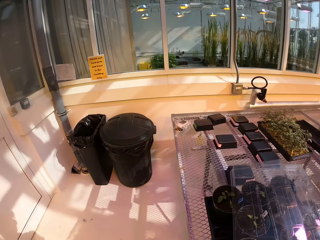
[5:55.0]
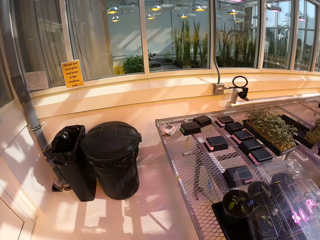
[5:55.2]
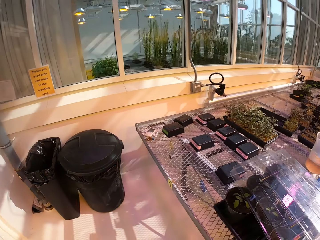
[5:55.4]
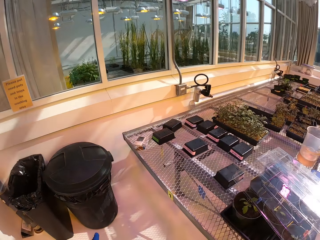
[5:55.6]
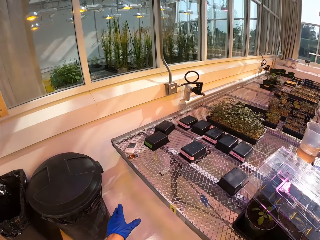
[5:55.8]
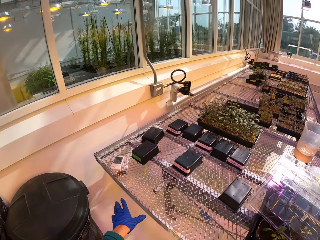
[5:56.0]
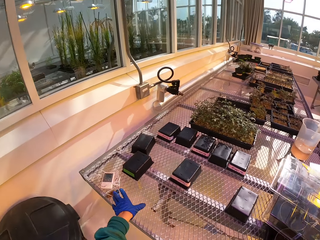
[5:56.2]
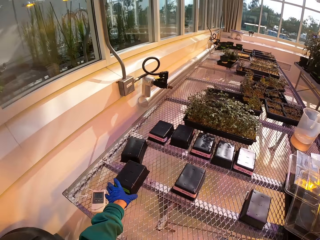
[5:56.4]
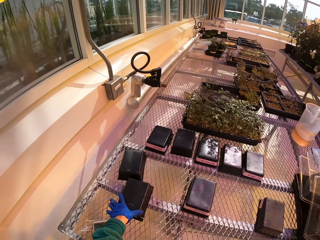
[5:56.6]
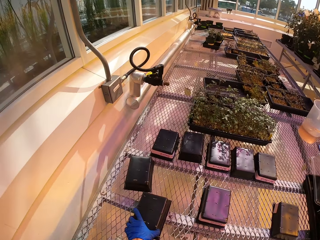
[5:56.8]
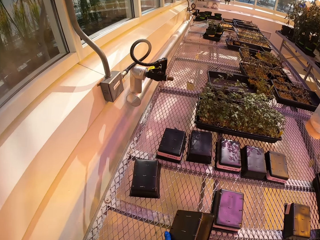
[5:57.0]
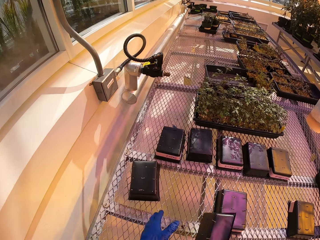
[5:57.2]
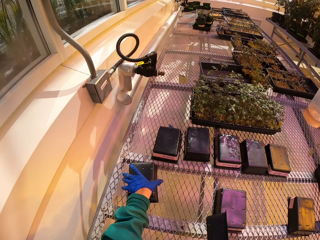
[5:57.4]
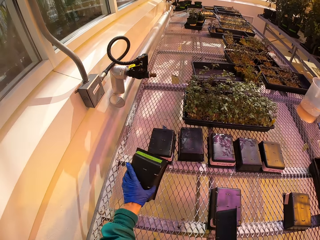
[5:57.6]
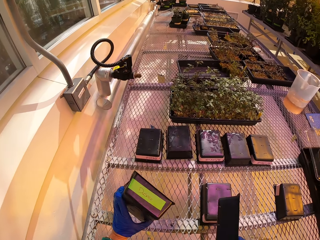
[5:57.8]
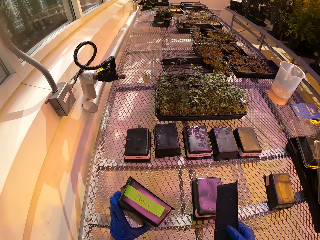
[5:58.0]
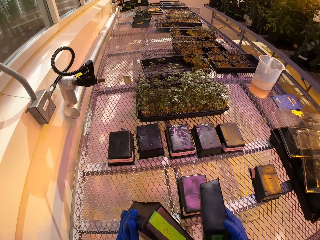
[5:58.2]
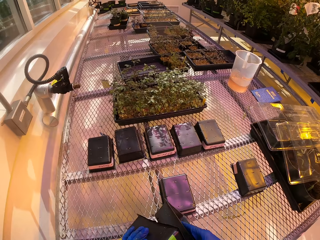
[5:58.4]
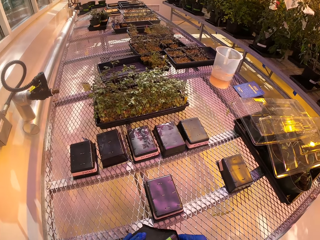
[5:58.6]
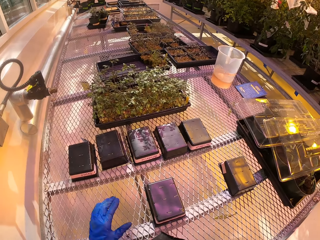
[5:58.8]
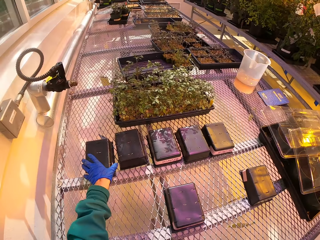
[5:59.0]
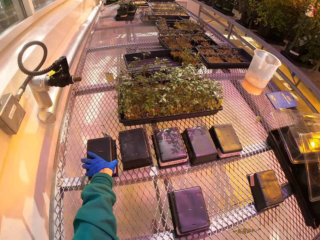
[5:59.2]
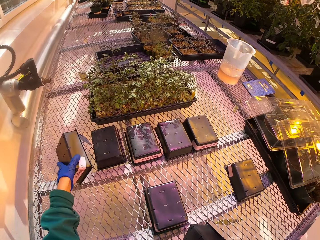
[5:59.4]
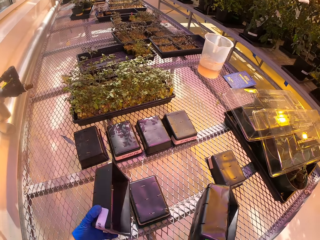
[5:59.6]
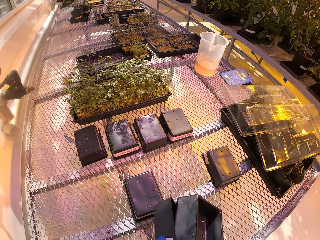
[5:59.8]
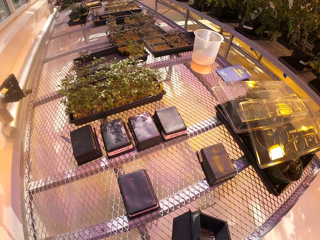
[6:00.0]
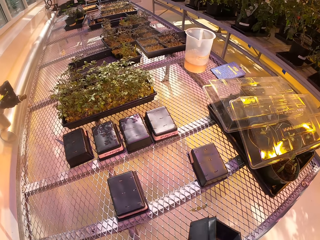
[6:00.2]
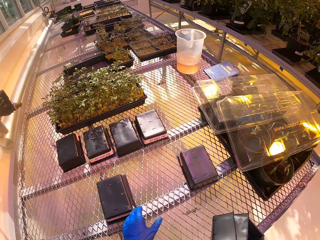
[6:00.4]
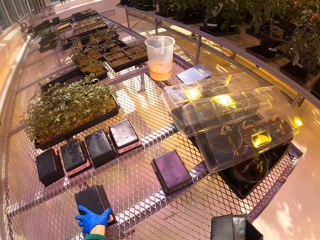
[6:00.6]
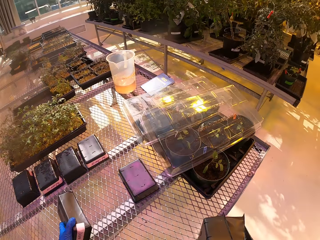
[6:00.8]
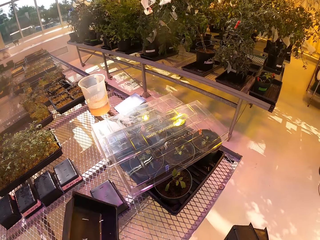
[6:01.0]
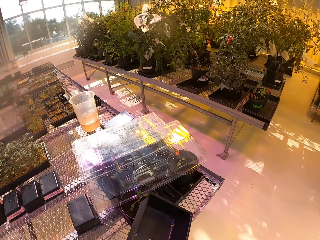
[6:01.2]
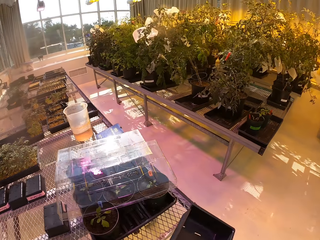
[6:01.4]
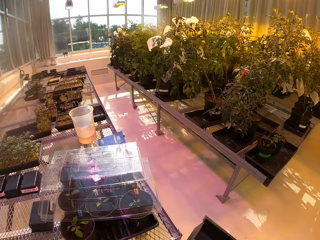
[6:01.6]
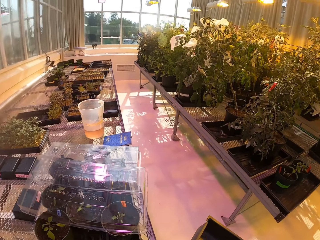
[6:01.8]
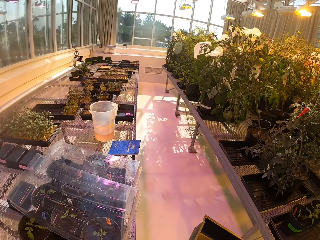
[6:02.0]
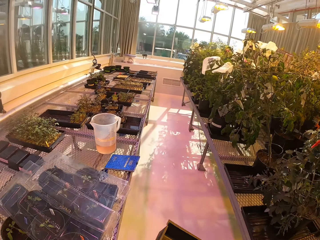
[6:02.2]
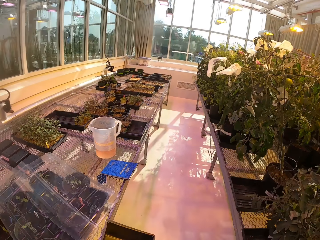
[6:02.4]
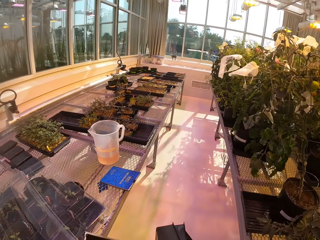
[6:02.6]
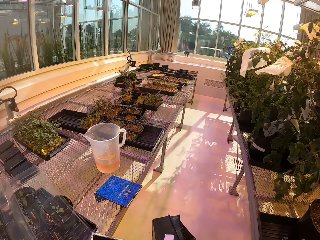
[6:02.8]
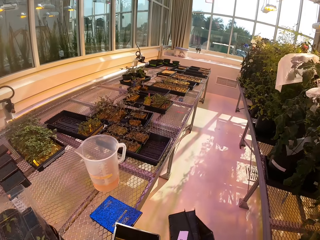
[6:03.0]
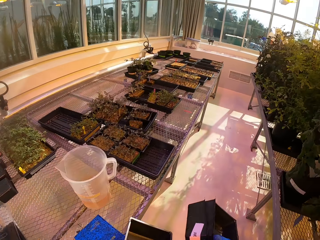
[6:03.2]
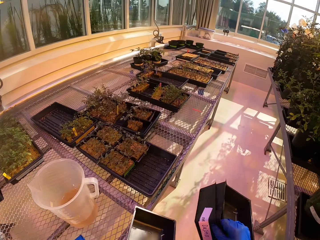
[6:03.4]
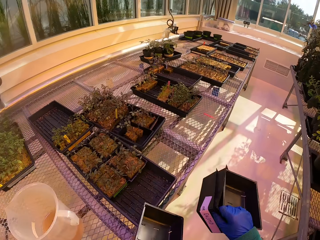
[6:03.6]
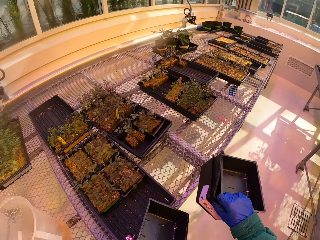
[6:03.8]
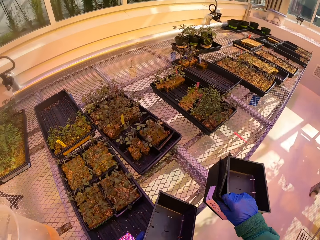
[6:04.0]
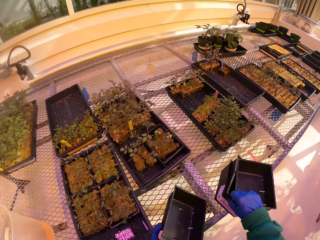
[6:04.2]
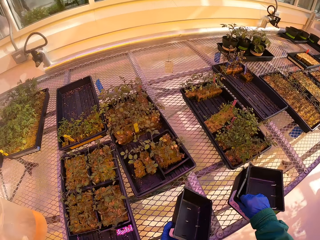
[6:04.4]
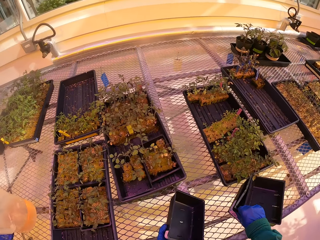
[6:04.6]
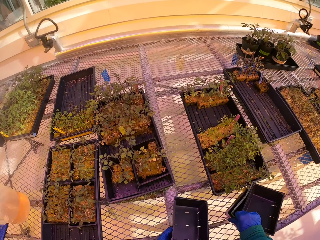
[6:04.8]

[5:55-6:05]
The camera wearer picks up the bowls or half trays on the table. They pick up a half tray again. They pile the half trays, pick up a half tray, pile the half tray, pick up a half tray, and walk around.

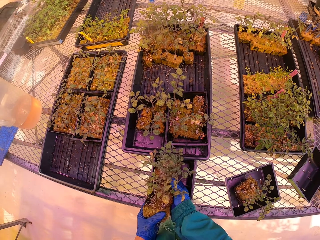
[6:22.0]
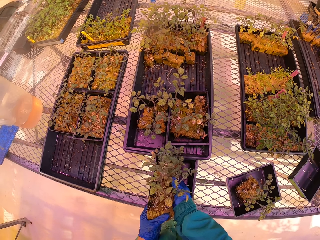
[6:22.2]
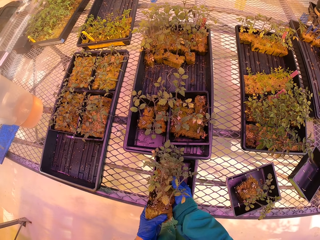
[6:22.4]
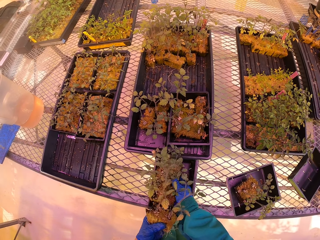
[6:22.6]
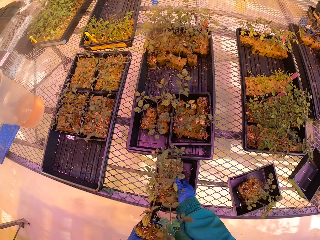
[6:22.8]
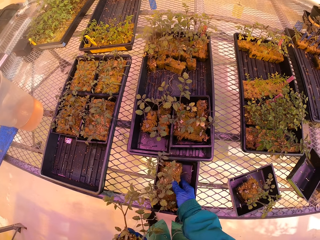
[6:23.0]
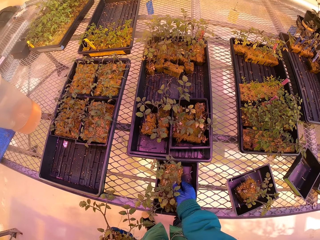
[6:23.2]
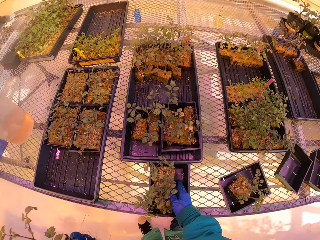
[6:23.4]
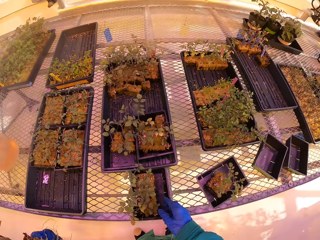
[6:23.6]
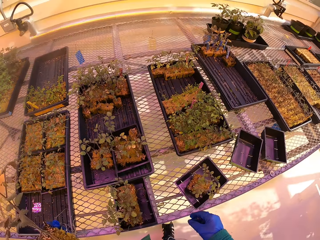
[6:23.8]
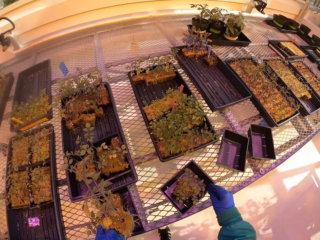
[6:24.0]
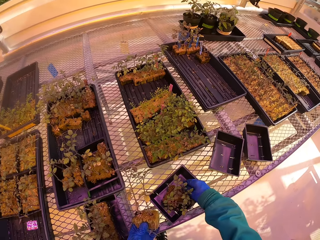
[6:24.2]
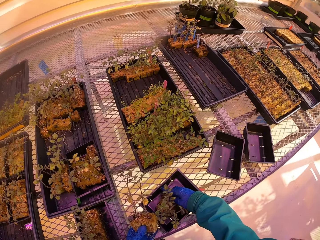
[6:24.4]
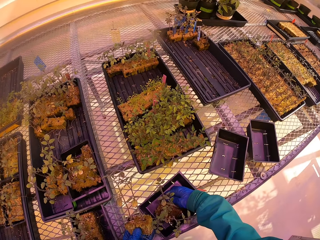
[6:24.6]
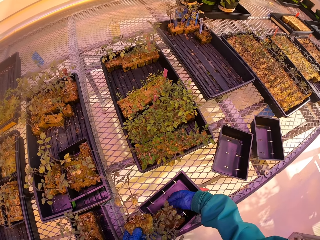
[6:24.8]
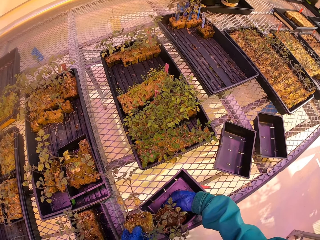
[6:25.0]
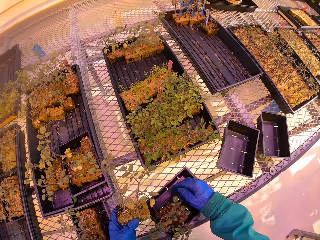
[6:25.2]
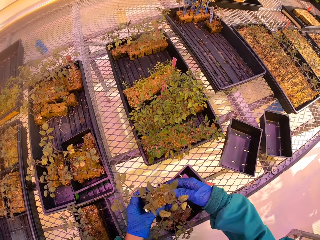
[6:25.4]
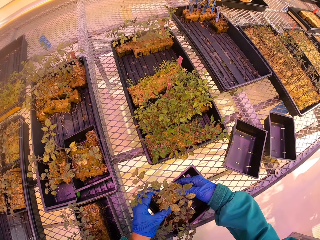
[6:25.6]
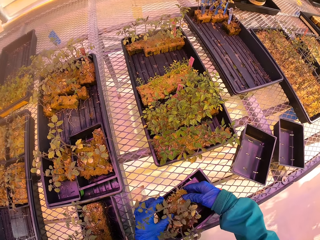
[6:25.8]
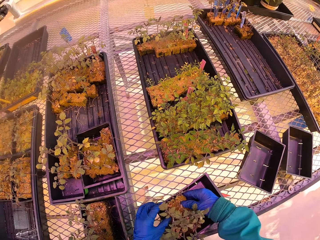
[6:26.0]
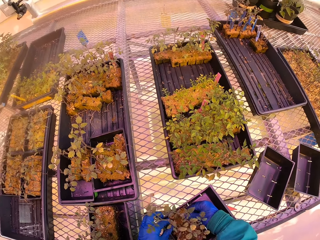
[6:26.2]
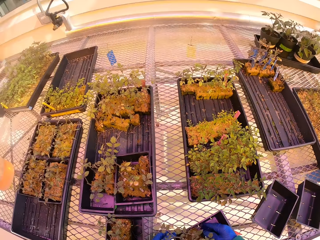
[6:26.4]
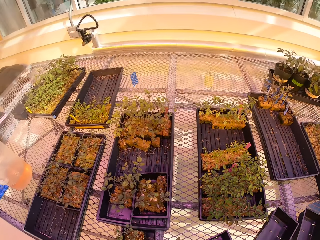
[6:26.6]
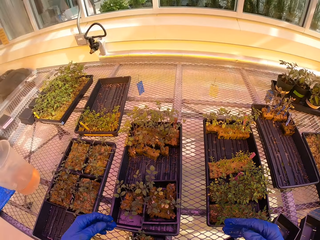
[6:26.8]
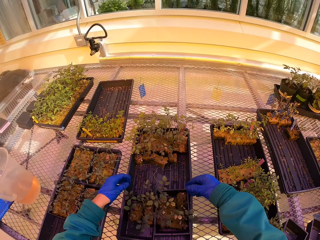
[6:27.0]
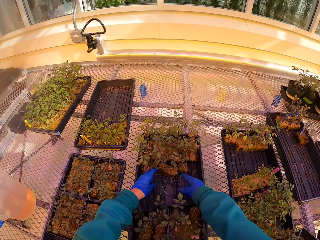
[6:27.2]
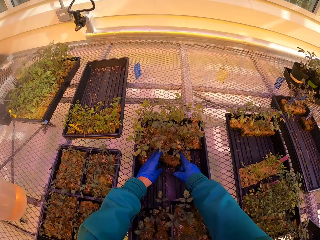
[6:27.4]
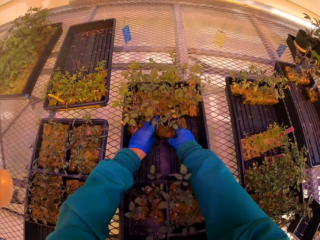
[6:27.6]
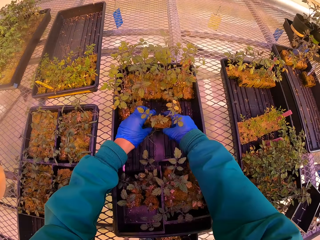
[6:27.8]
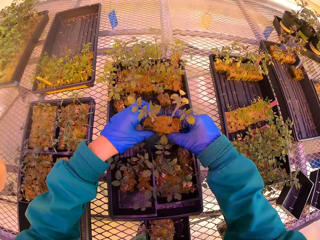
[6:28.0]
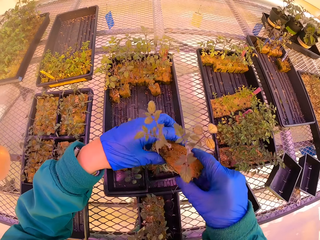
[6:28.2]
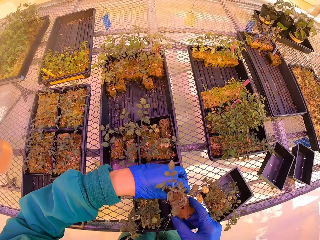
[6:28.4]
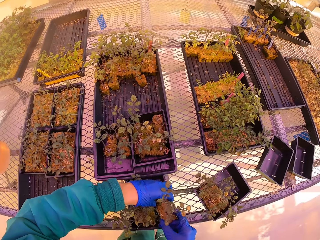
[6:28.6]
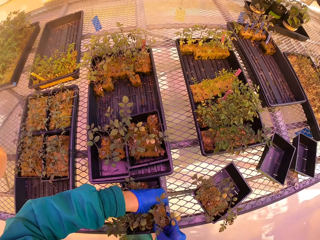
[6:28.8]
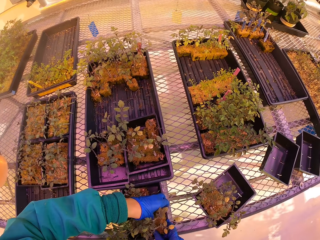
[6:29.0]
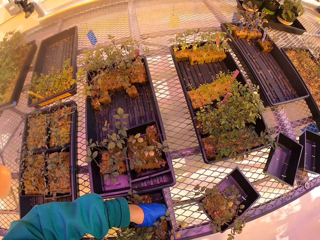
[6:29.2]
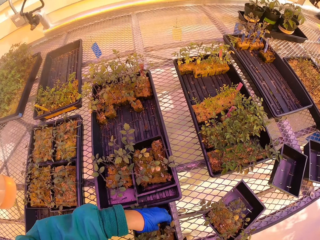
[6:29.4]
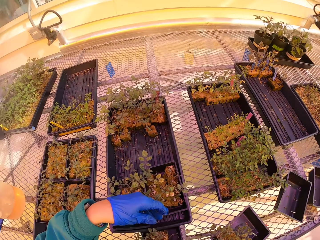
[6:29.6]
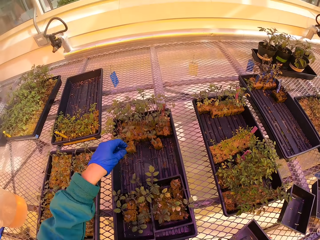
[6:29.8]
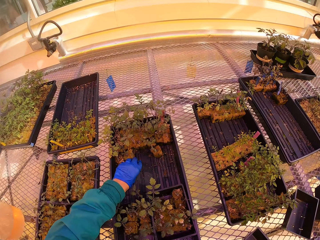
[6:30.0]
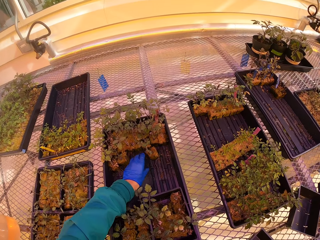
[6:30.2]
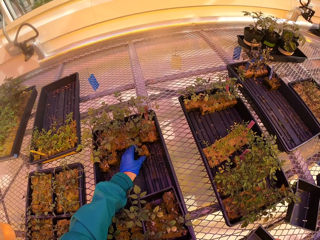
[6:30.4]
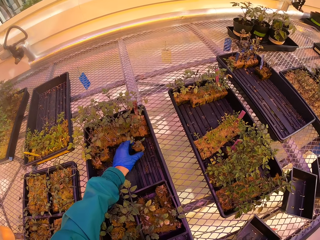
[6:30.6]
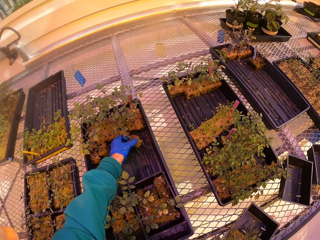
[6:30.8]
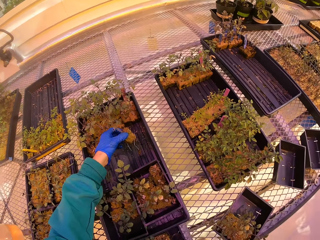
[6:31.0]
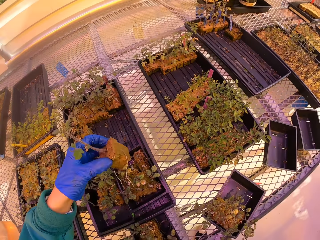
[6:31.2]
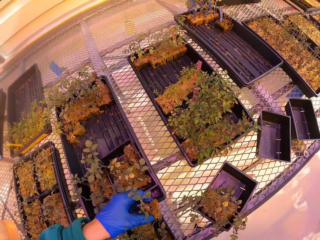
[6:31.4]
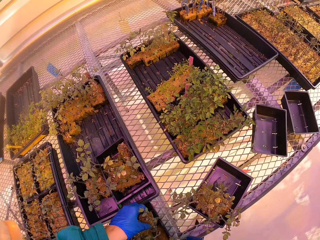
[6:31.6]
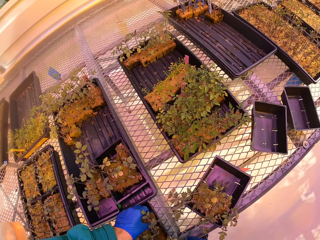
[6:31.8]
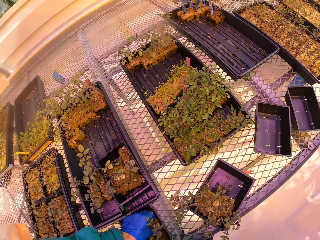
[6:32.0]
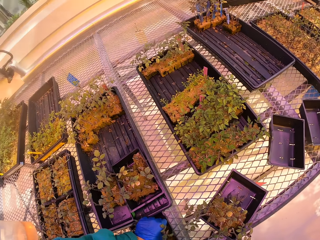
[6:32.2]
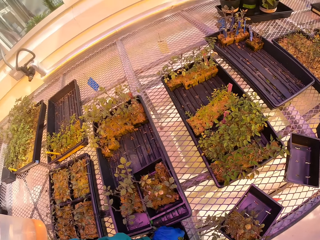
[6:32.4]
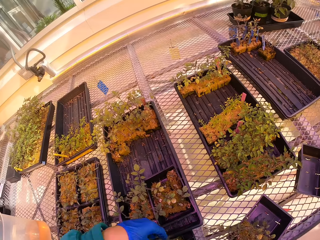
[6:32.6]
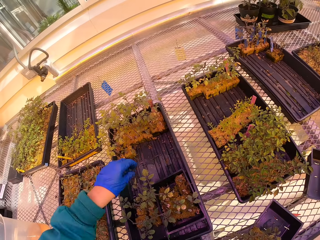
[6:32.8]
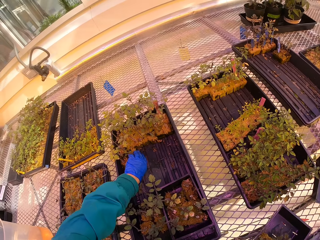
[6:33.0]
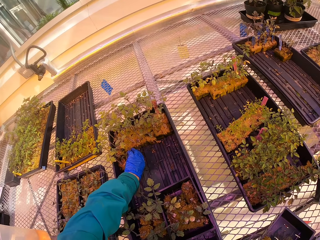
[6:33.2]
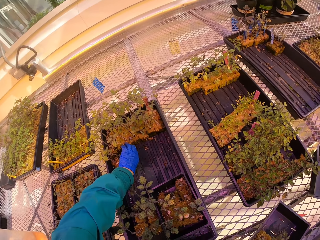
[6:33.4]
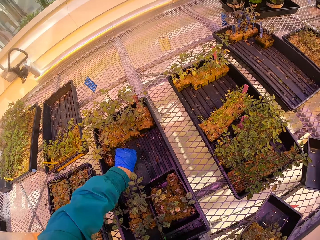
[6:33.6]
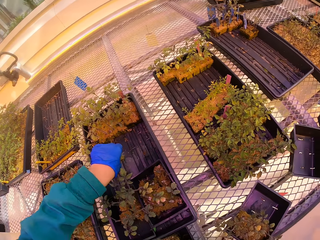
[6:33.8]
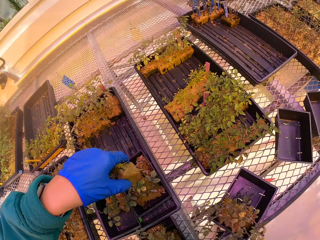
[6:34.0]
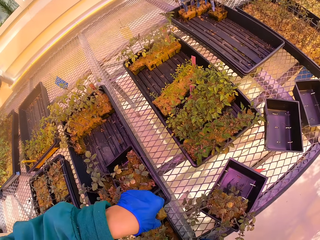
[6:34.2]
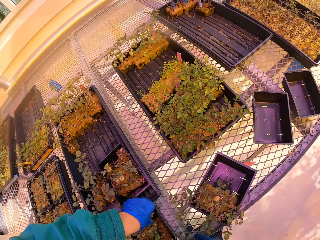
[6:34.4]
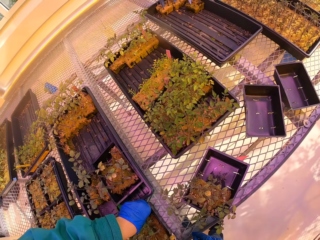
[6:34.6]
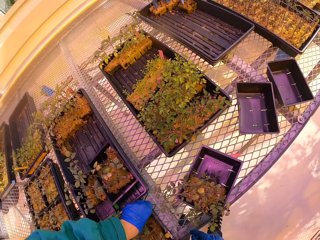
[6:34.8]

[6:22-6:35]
The camera wearer removes the hand from the seedlings. They move the seedlings, and put the seedlings in a half tray. They pick the plants from the tray, and put the seedlings in the half tray. They pick the plants from the tray, and put the seedlings in the half tray. They pick the plants from the tray.
